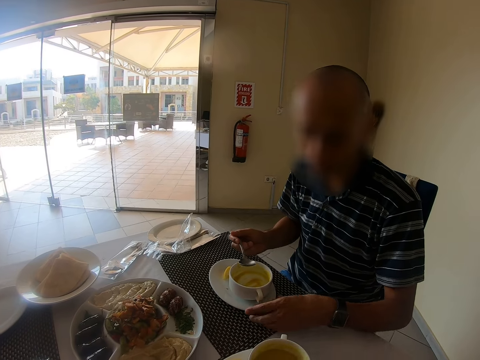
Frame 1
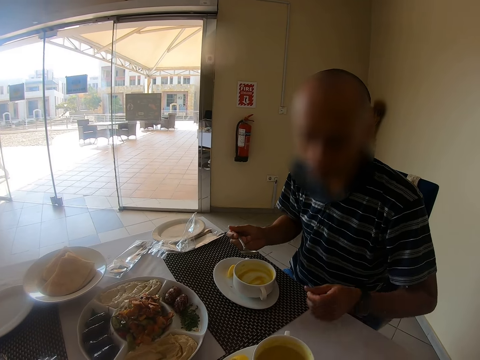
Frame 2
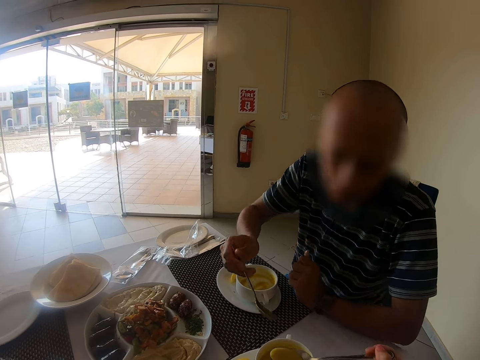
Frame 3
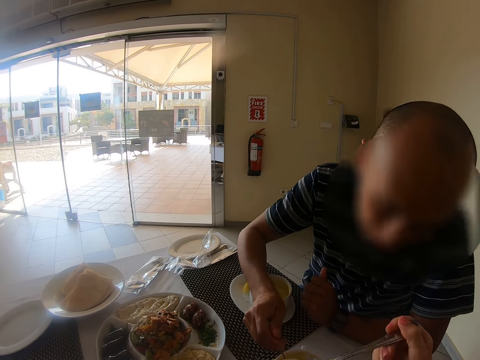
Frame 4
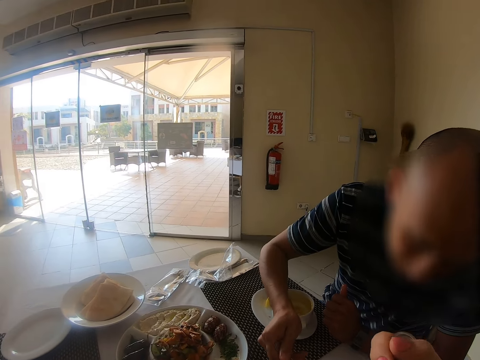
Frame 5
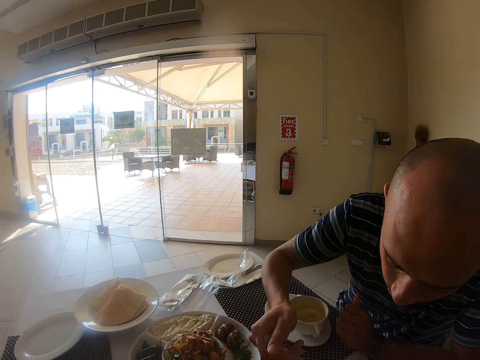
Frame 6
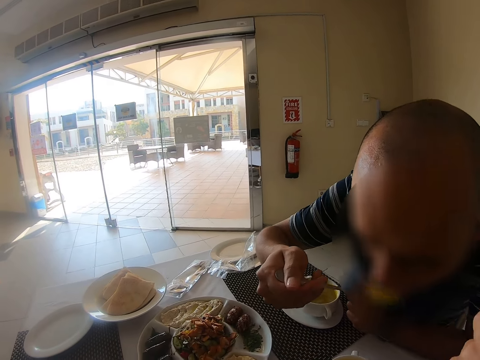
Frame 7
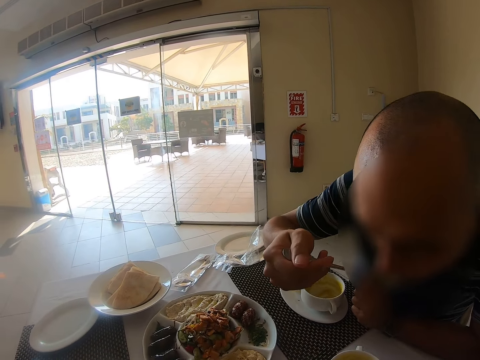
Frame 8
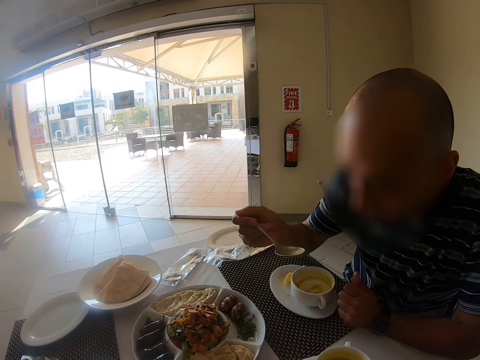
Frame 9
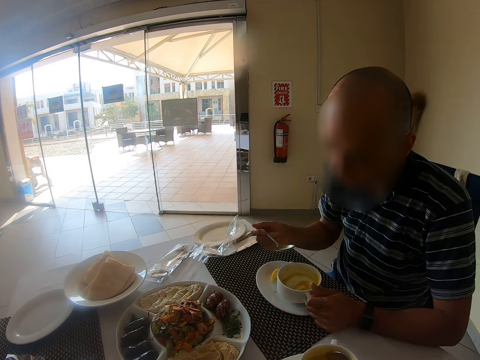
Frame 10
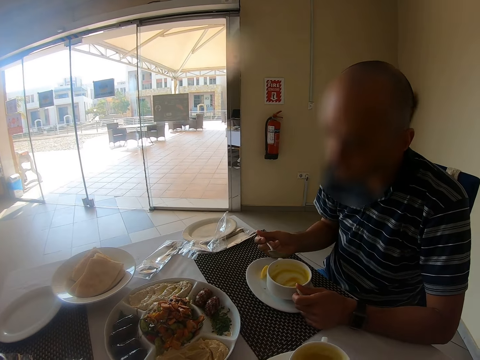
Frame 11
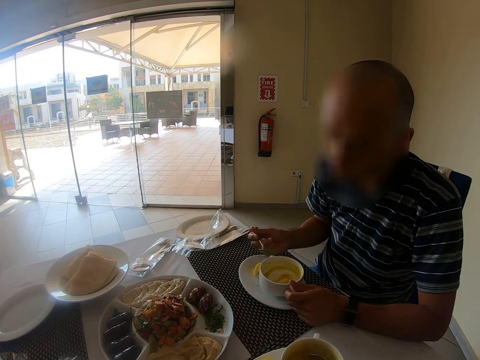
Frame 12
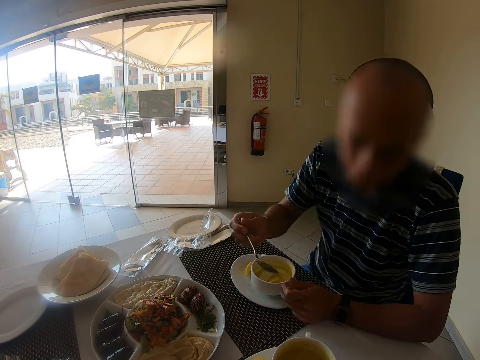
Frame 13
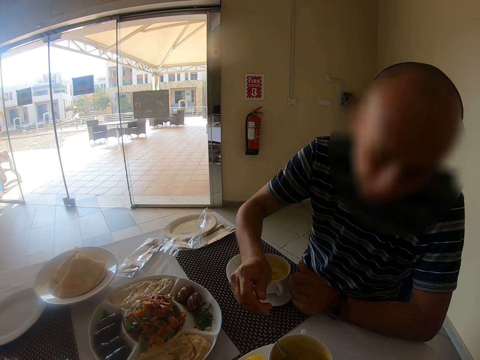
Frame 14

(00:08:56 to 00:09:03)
The camera wearer eats with the spoon. A man eats with the spoon.
